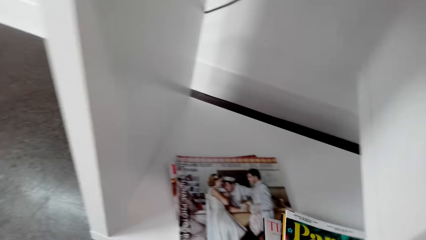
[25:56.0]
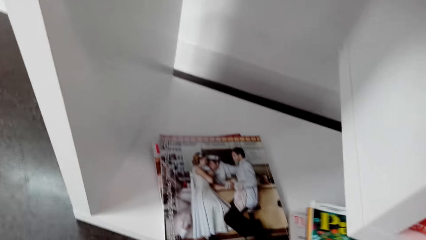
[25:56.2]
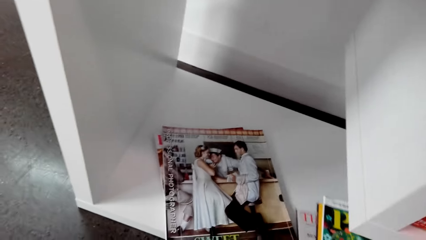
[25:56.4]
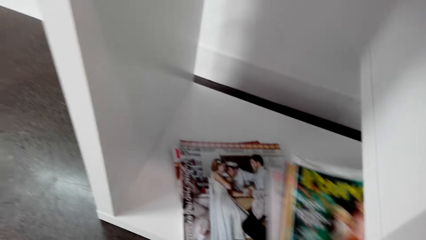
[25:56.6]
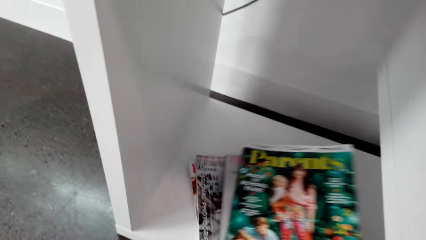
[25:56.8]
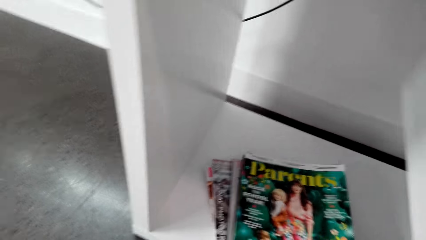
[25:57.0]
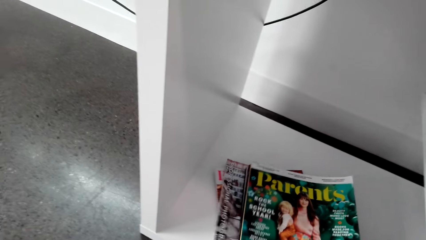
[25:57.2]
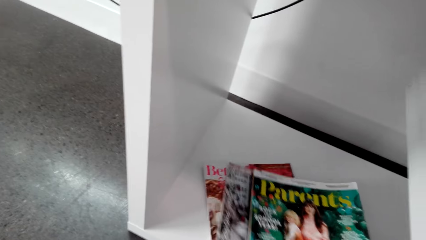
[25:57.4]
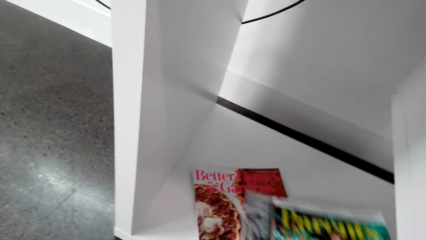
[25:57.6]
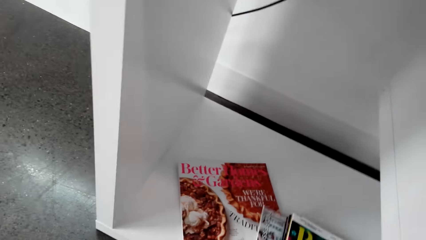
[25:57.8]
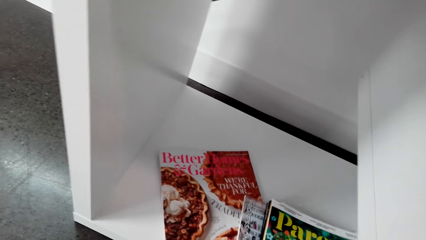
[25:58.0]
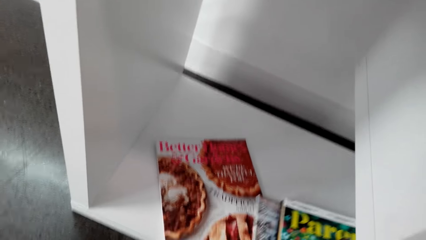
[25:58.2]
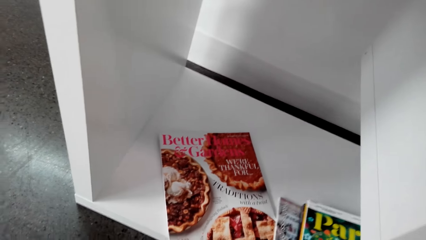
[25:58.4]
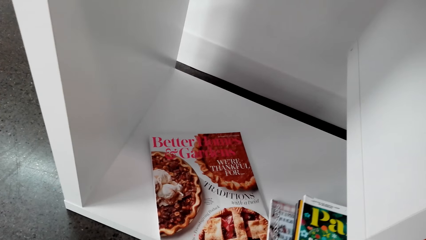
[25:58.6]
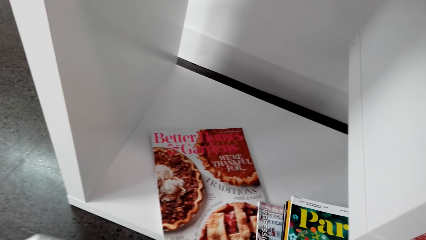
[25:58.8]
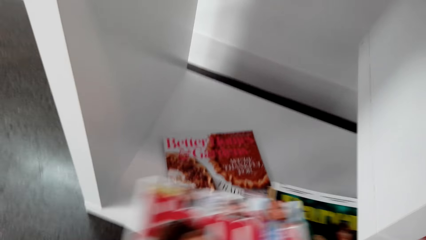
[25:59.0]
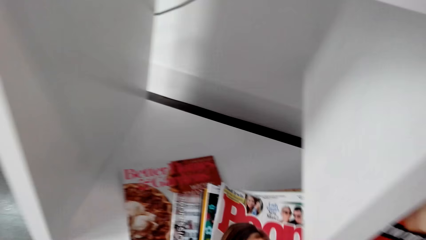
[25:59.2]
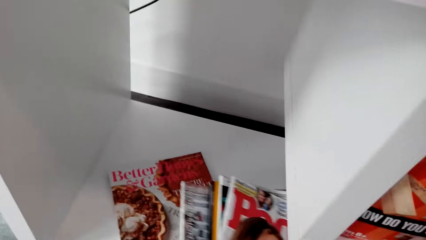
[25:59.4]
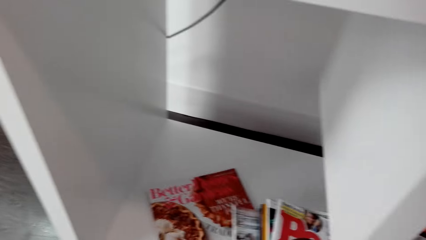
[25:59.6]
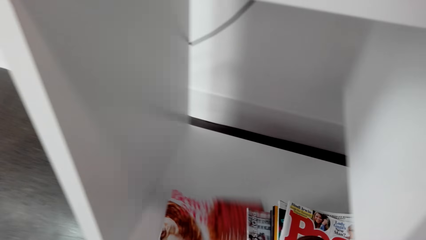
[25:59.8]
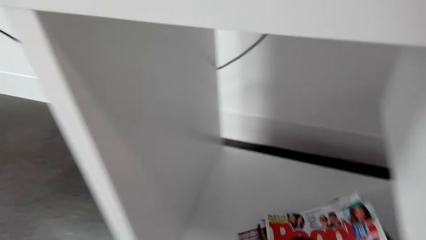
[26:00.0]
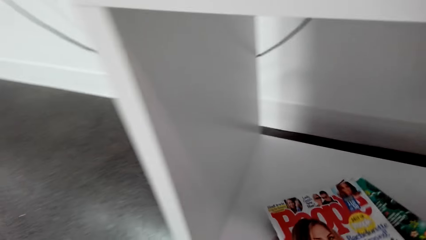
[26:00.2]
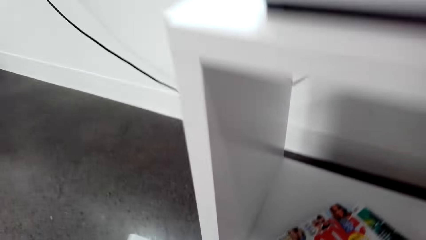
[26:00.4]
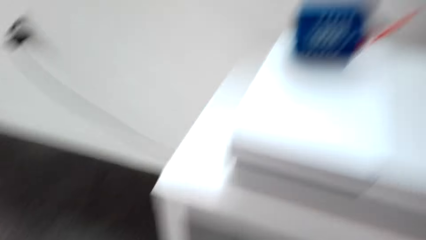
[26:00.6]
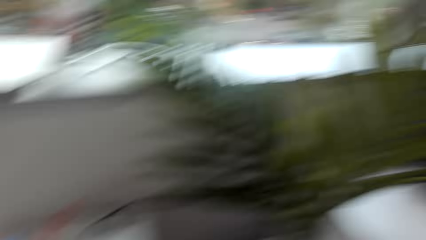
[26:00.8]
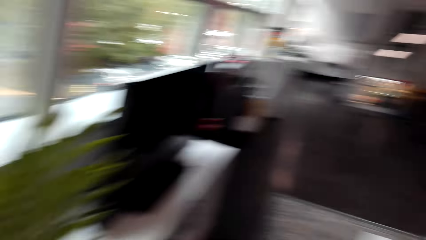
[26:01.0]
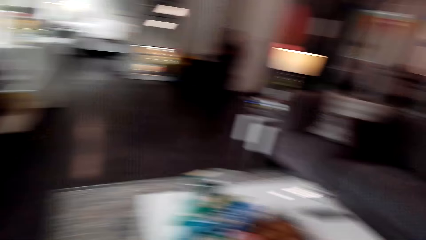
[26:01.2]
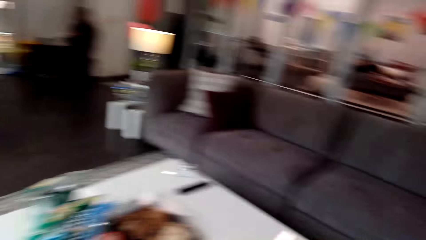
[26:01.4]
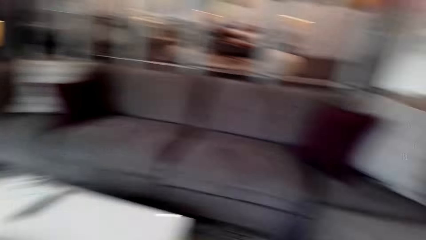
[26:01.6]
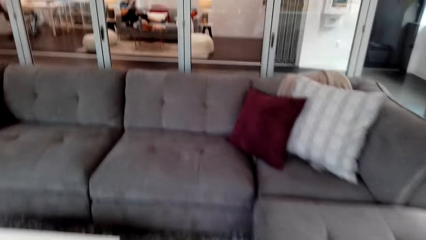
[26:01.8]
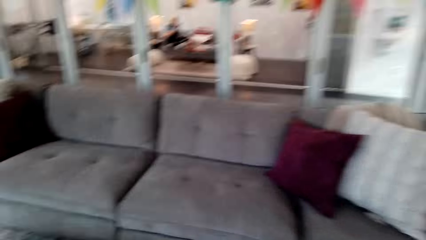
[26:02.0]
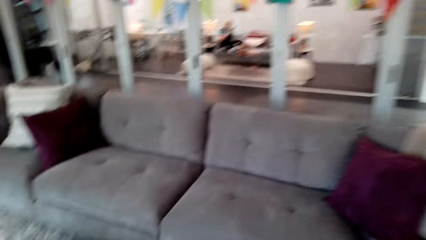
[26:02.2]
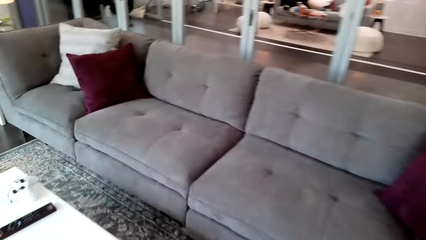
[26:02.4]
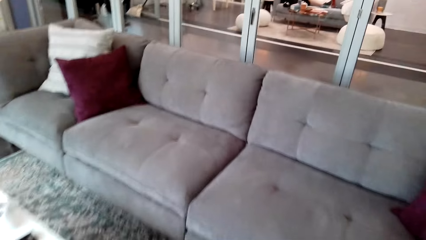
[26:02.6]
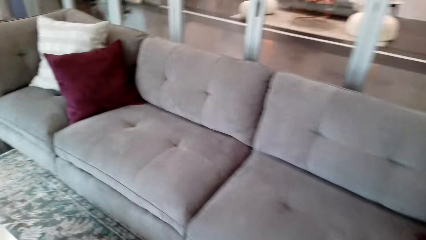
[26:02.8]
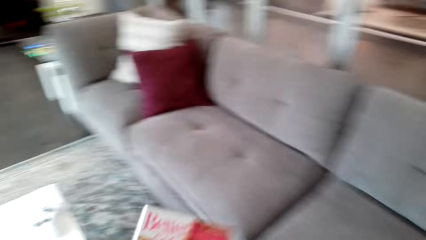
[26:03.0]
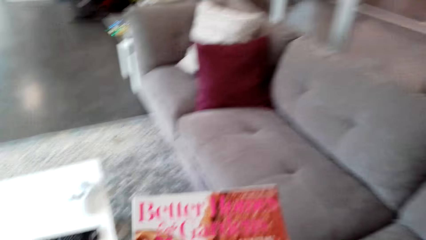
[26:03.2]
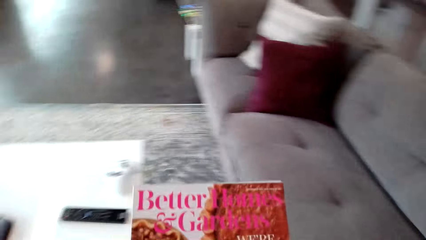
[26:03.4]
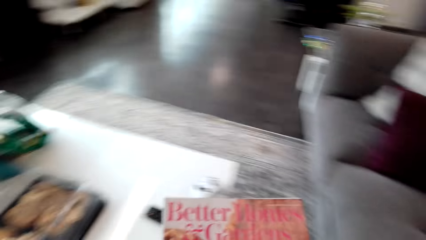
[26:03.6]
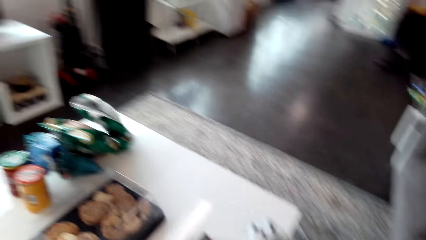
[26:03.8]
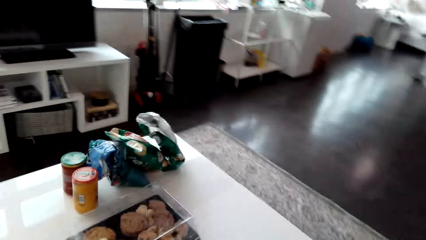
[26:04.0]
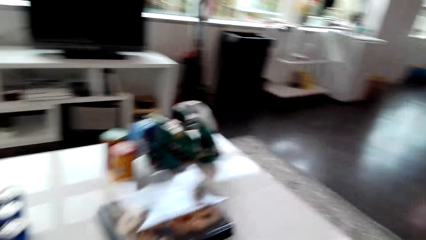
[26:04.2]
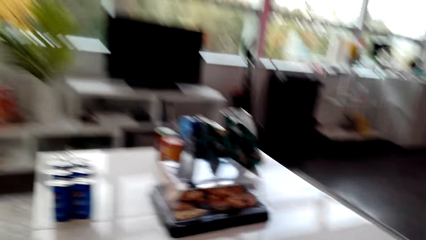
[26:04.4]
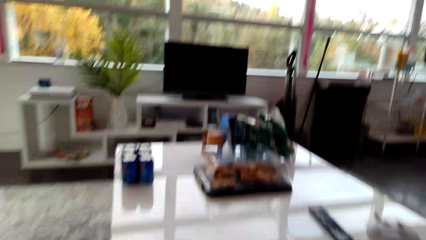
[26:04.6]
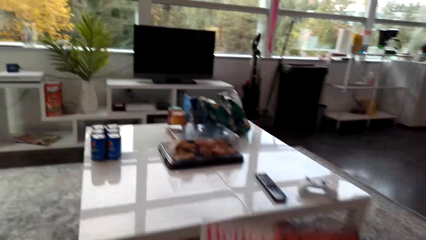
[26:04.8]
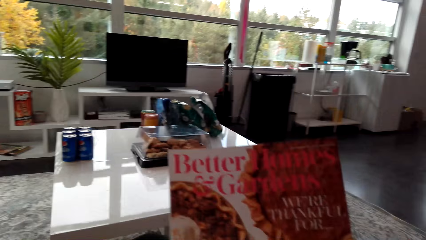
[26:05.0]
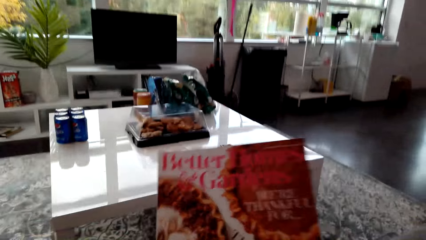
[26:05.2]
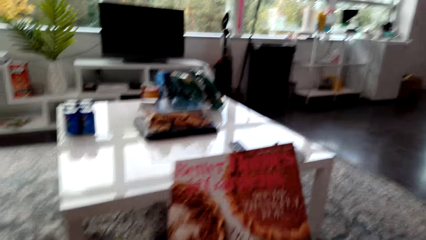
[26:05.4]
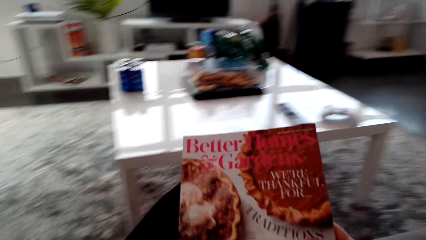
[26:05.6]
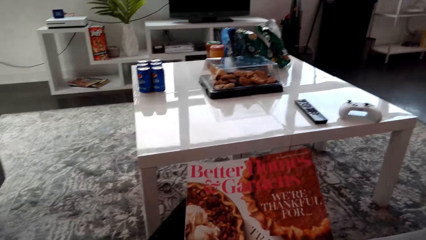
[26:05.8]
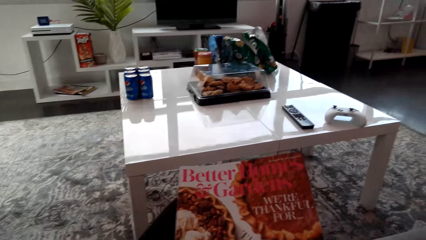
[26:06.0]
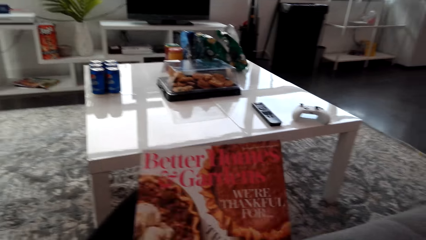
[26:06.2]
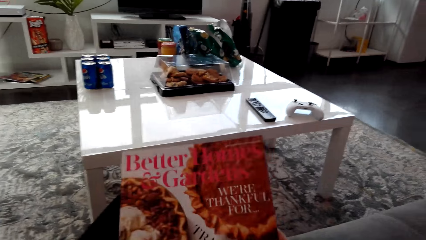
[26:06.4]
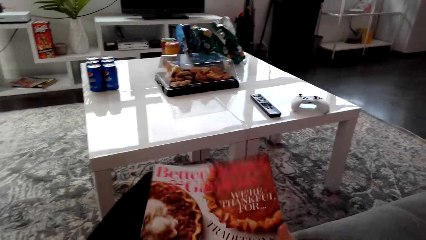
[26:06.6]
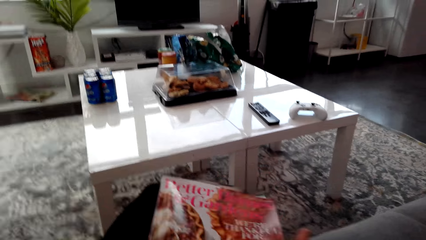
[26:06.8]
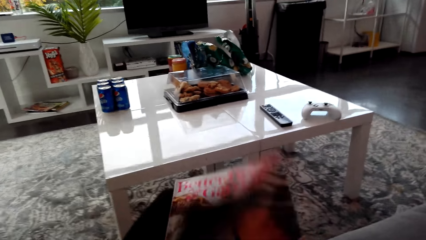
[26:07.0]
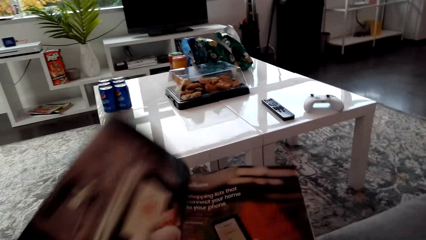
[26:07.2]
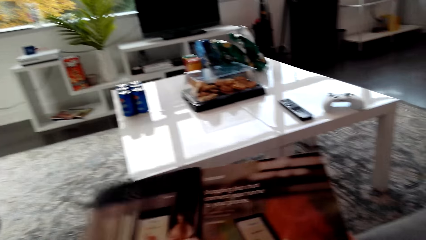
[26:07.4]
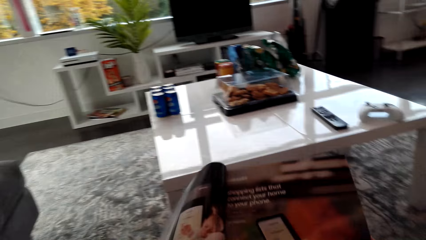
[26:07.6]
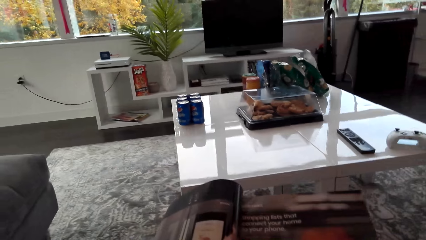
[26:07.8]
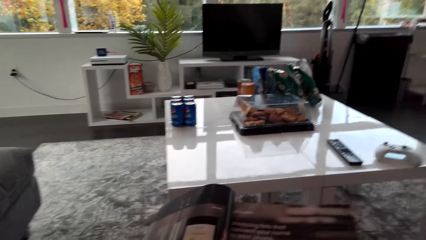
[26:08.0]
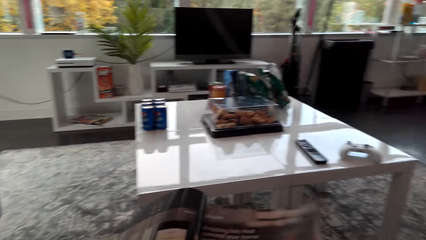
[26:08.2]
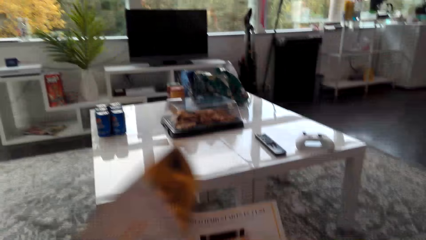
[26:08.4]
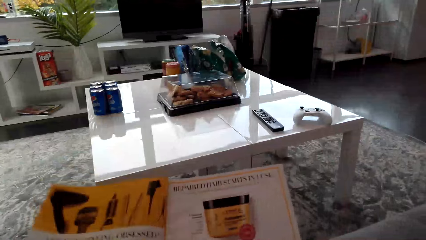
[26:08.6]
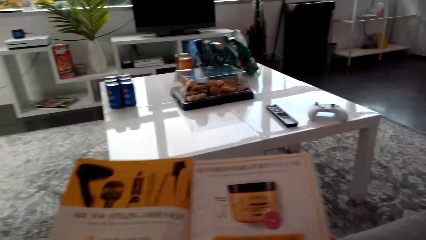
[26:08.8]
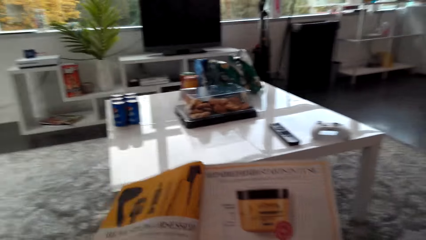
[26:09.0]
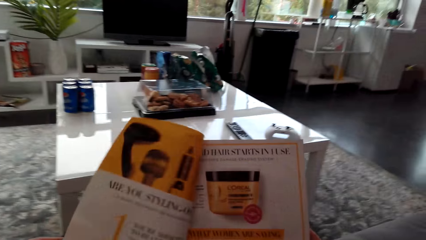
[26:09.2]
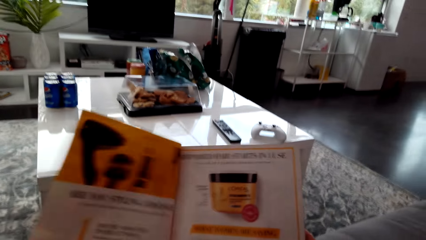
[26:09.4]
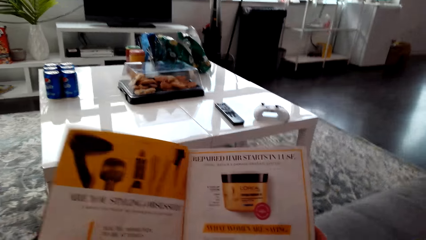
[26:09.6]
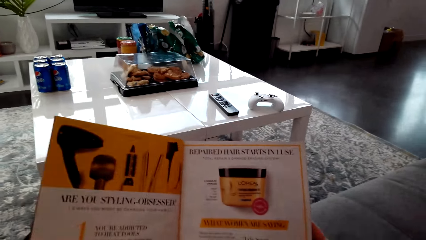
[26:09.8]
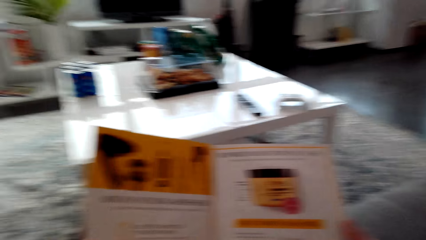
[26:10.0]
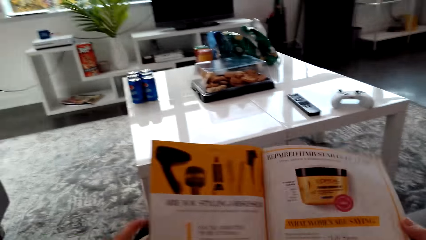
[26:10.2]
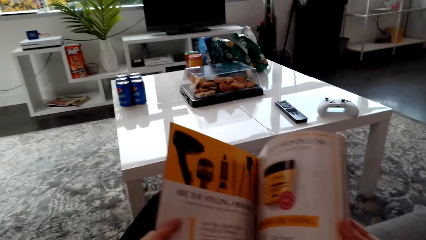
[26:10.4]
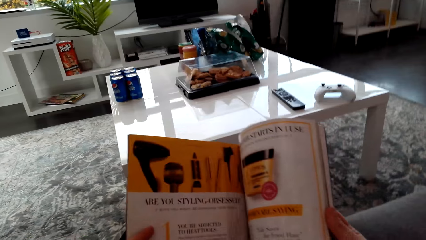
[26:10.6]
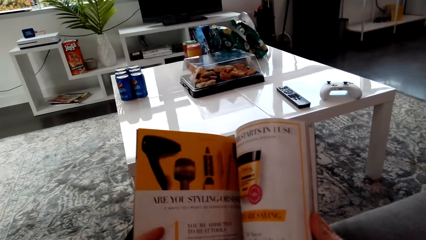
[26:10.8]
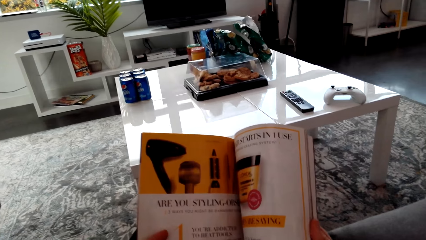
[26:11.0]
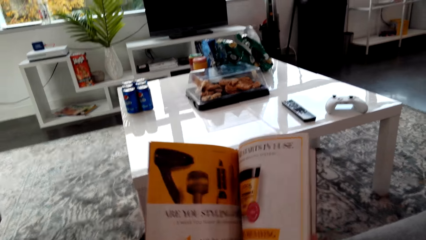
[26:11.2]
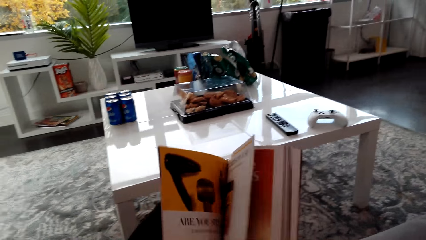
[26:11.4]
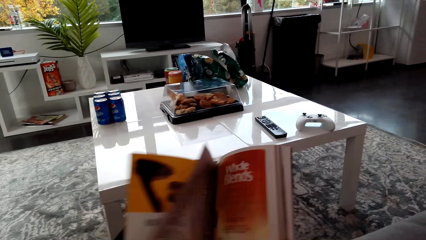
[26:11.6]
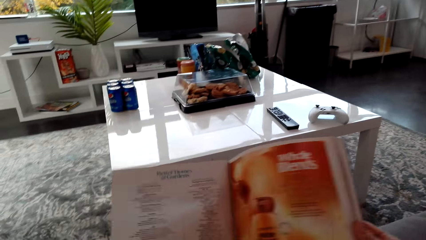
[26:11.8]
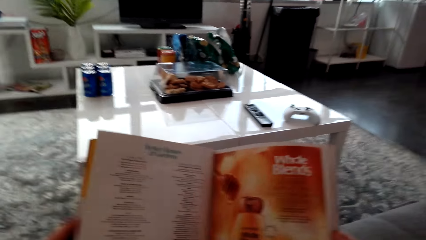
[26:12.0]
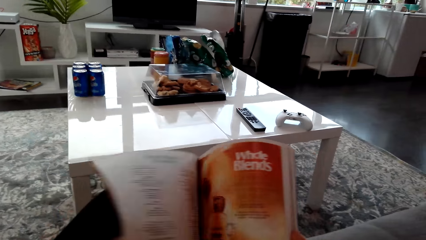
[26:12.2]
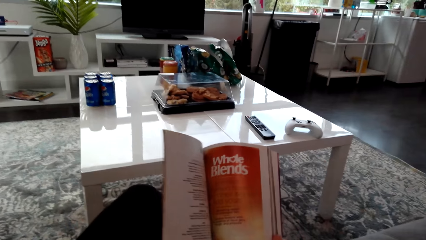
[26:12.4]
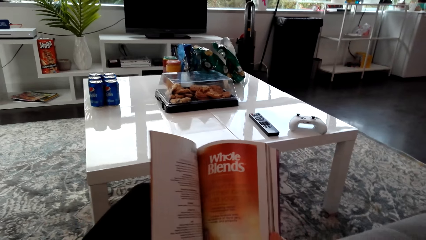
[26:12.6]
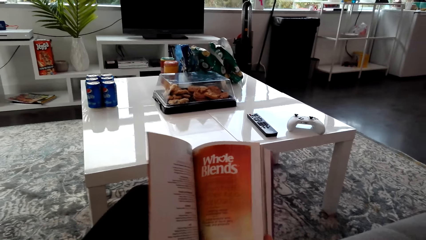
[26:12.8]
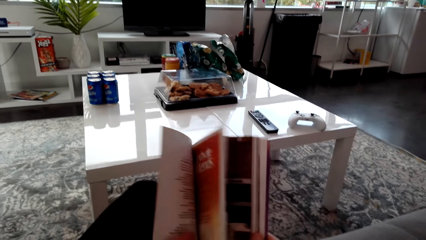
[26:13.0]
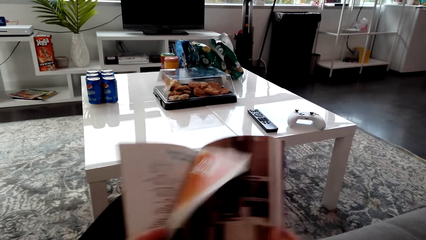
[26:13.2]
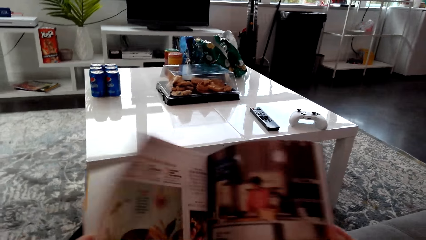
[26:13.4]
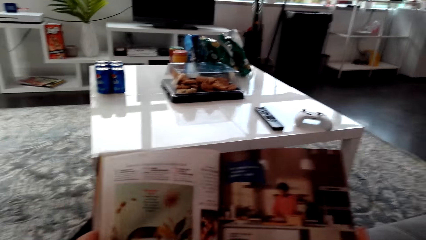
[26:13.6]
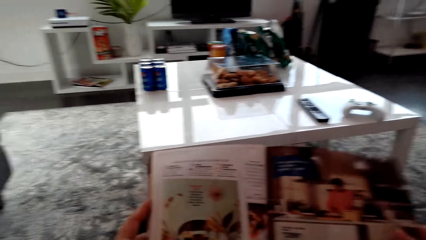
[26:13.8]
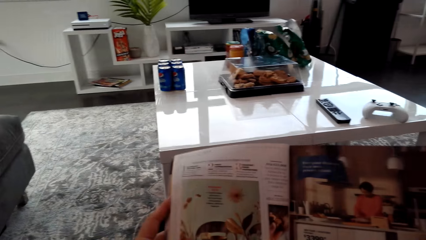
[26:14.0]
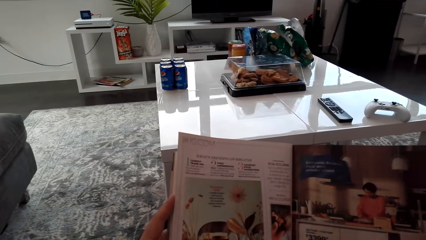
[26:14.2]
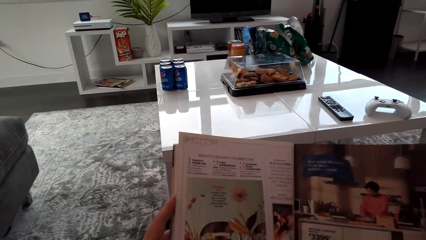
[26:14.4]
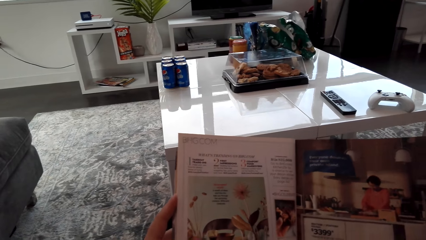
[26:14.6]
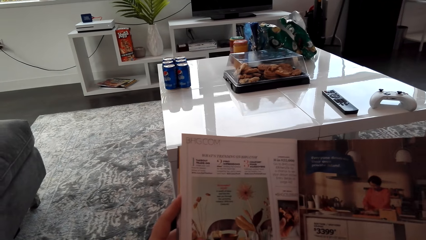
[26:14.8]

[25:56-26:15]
The camera wearer picks the magazine from the shelf. They make a step. They hold the magazine on the hand. They turn the page of the magazine. They open a book page.
